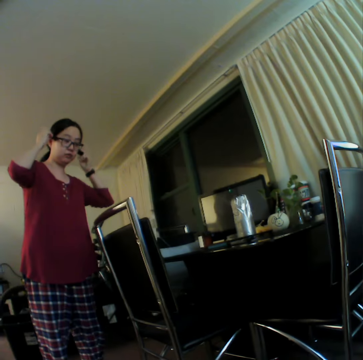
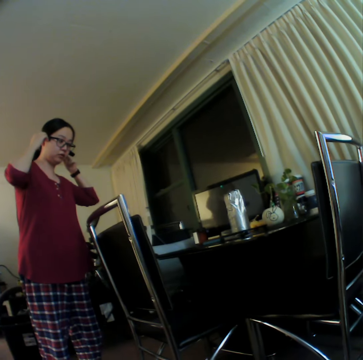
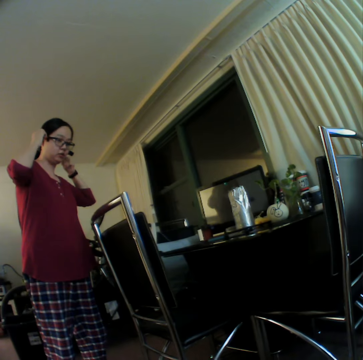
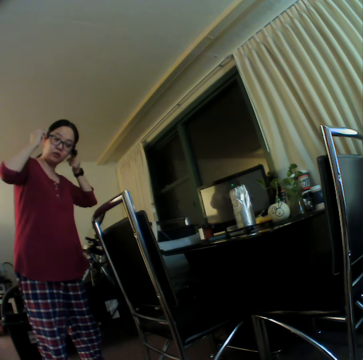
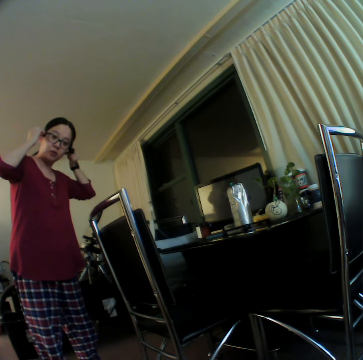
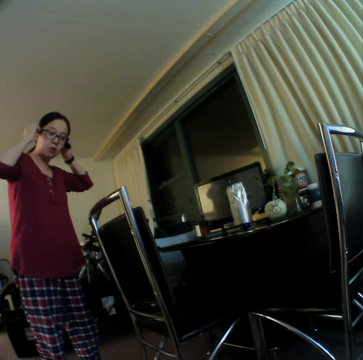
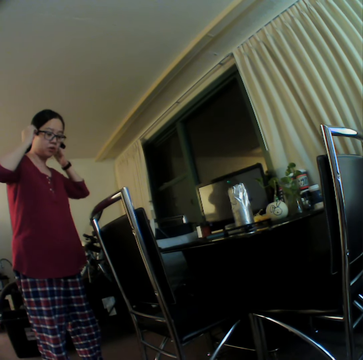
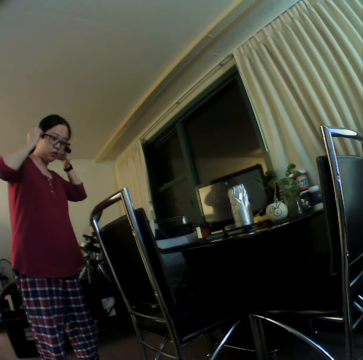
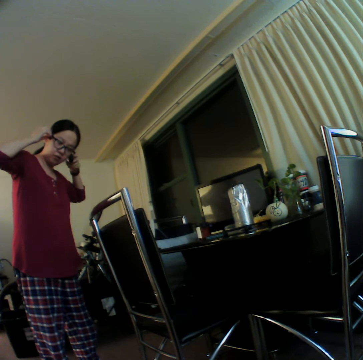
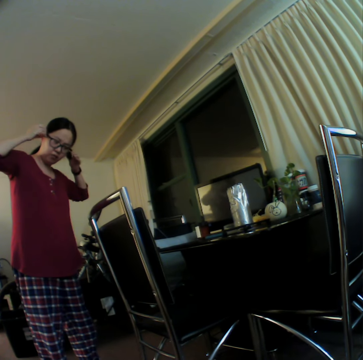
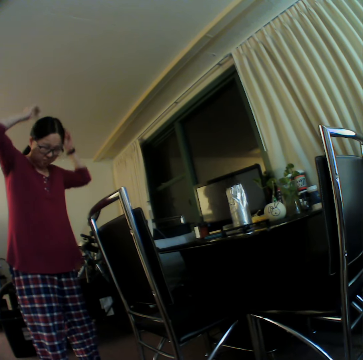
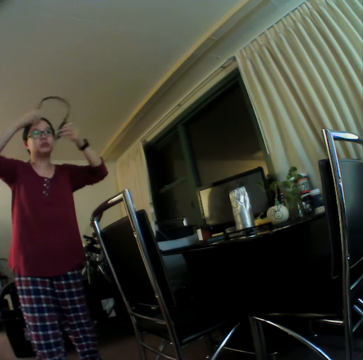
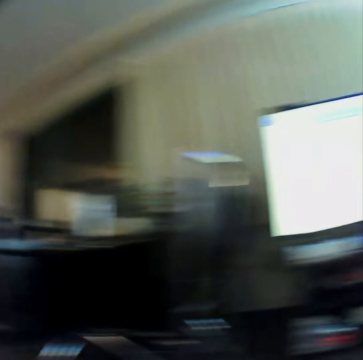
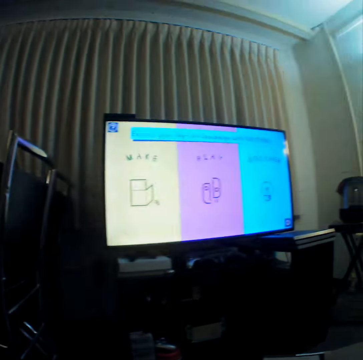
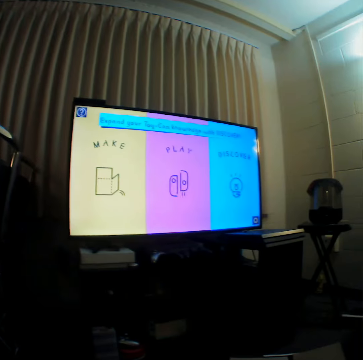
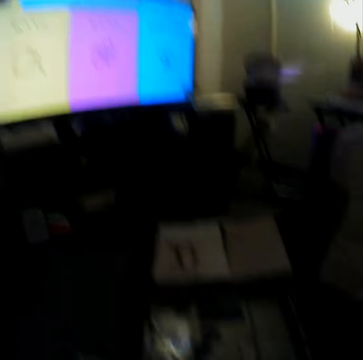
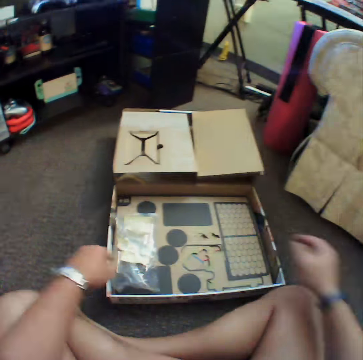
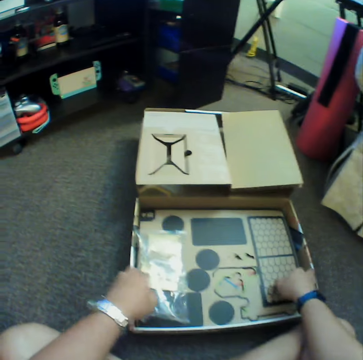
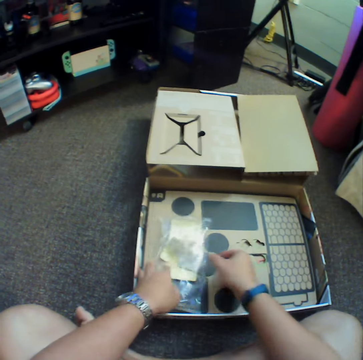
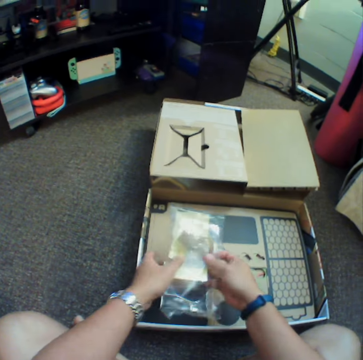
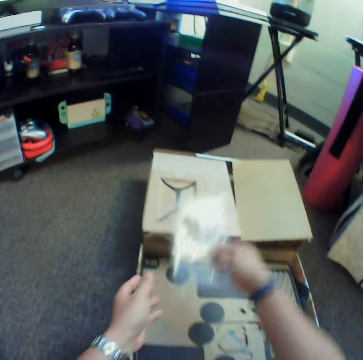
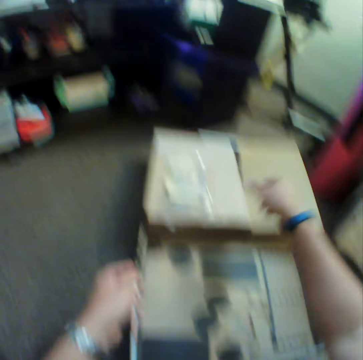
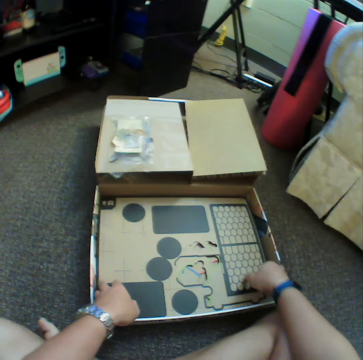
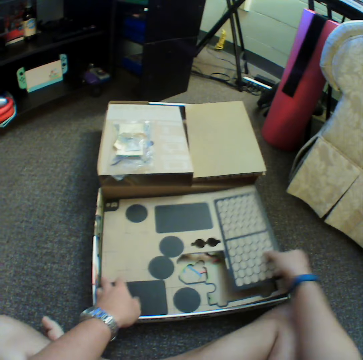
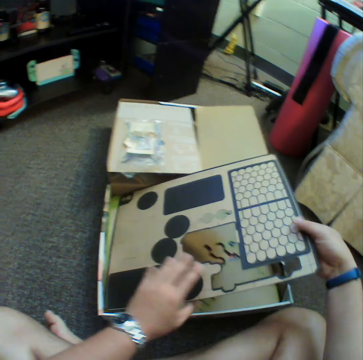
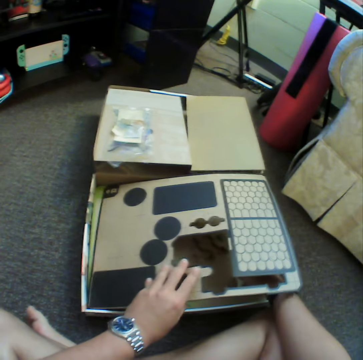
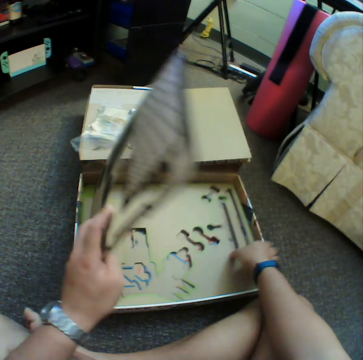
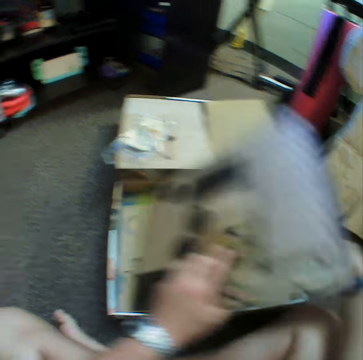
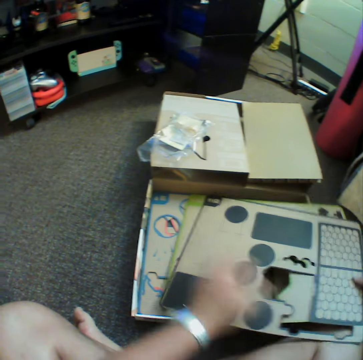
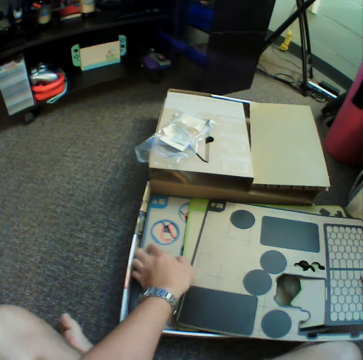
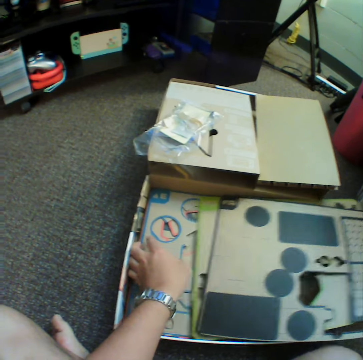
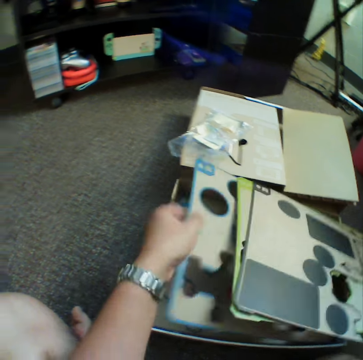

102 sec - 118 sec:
A woman adjusts her camera. The camera wearer shows the woman. They pick a packet, put down the packet, and pick craft materials.

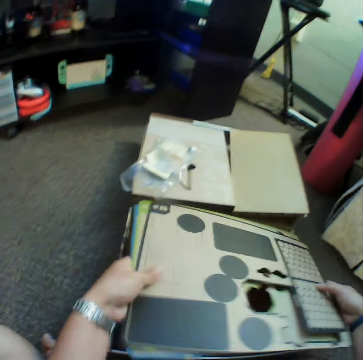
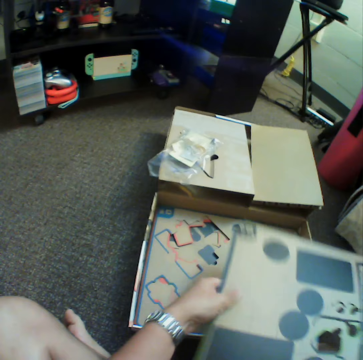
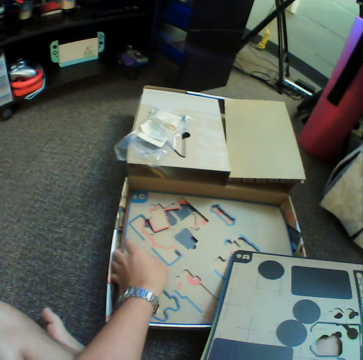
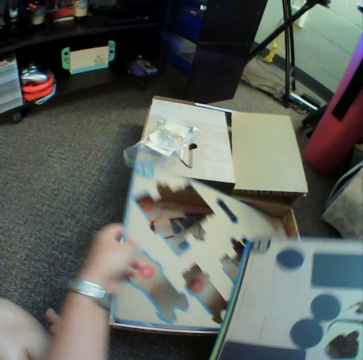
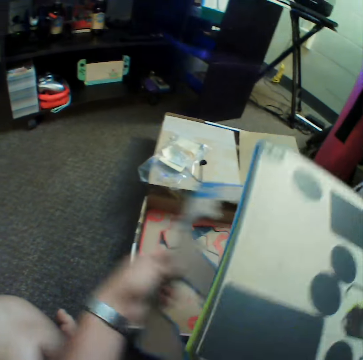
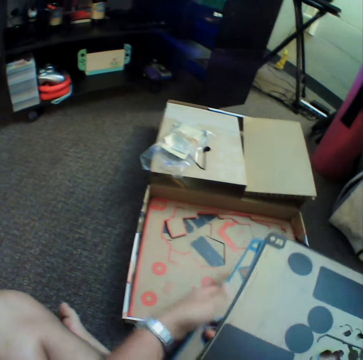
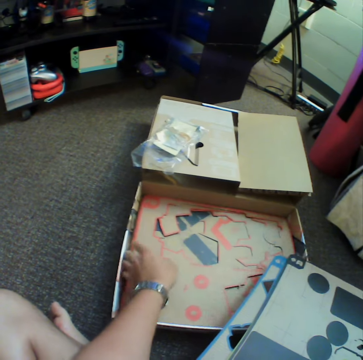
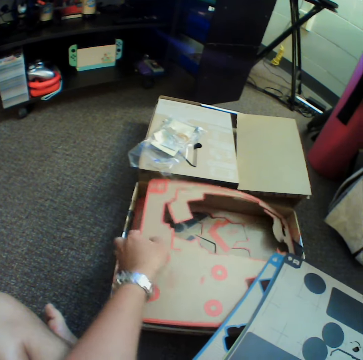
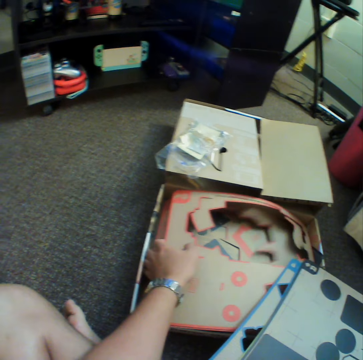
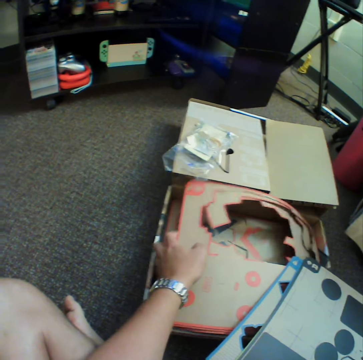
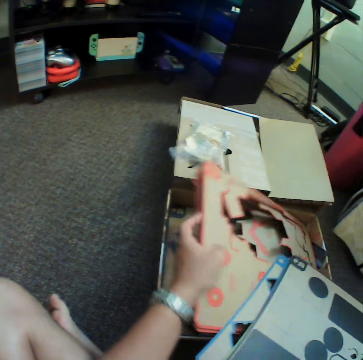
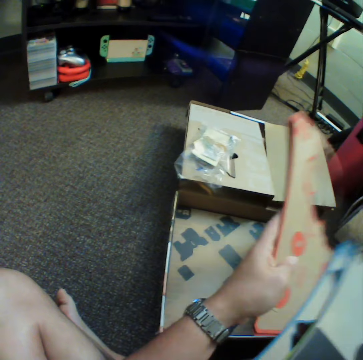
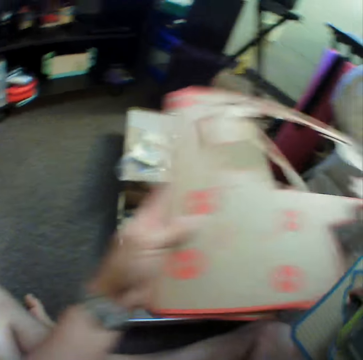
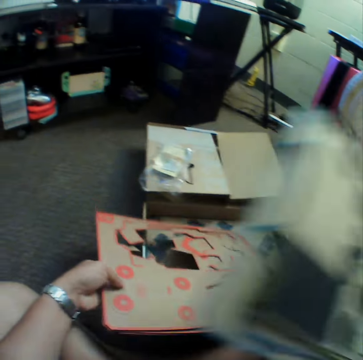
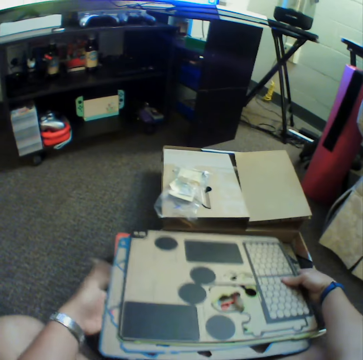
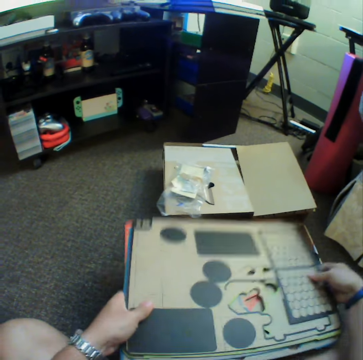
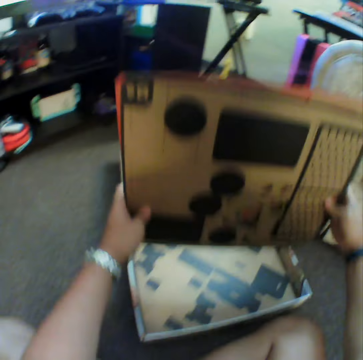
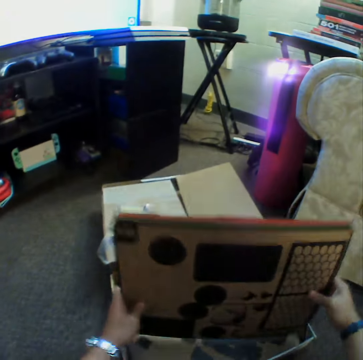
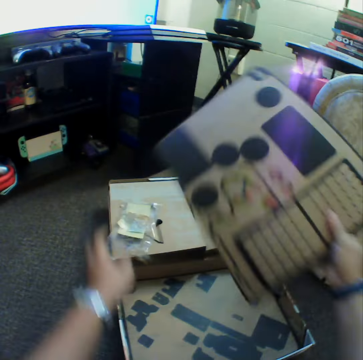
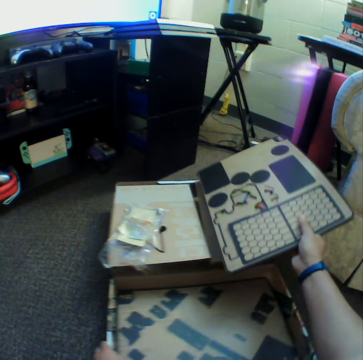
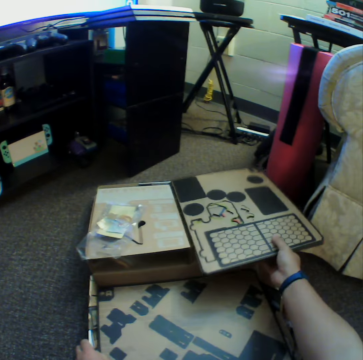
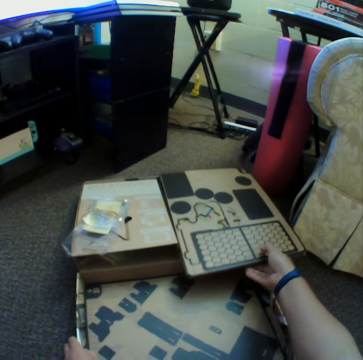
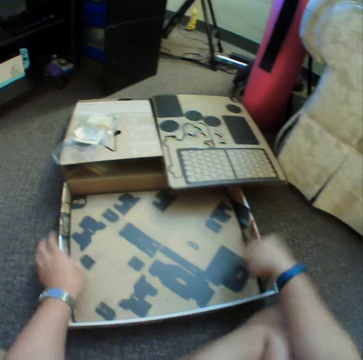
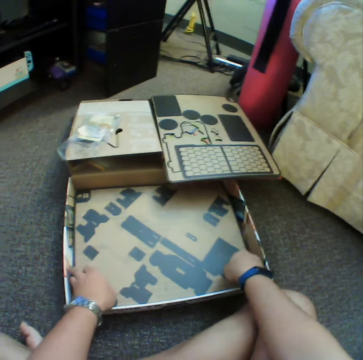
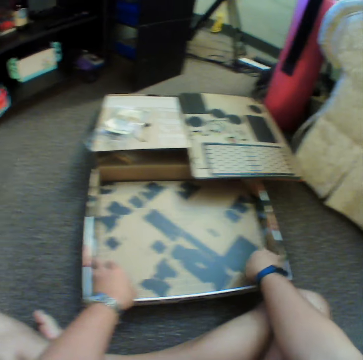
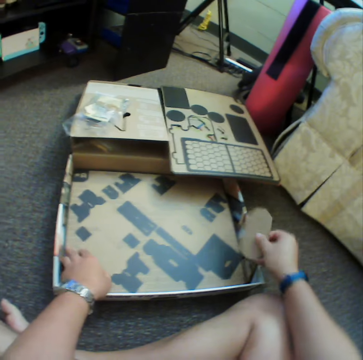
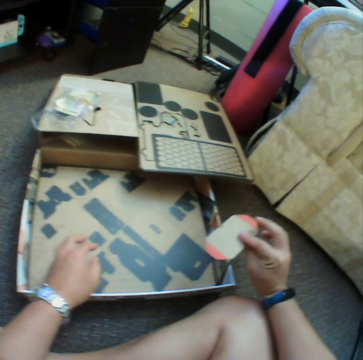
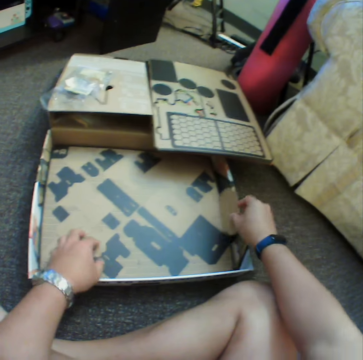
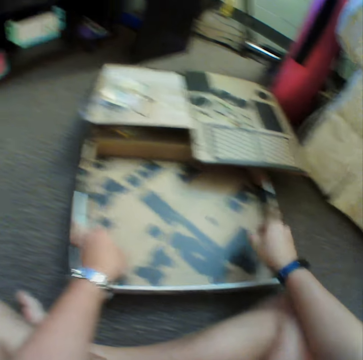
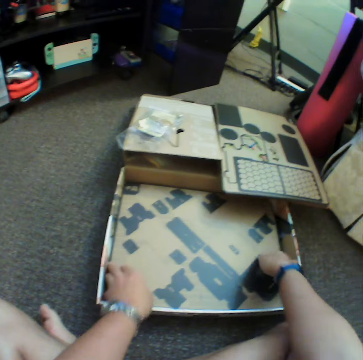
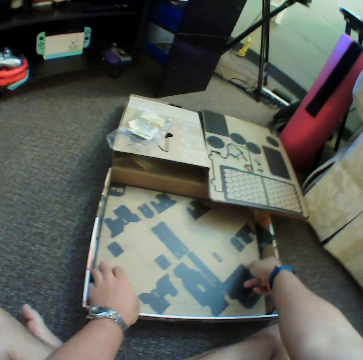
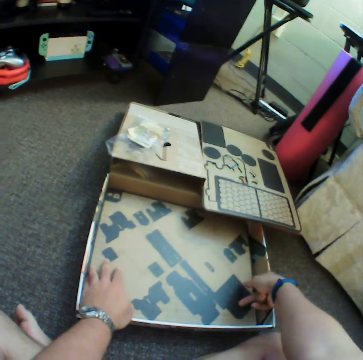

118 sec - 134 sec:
The camera wearer puts craft materials on a thigh. They hold the craft materials on a box with hands. They put down the craft materials. They remove charts. They pick craft material. They put down the craft material in the box.

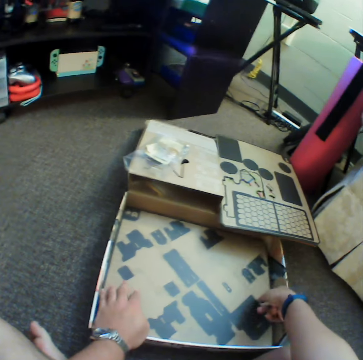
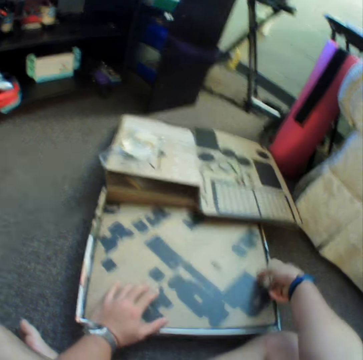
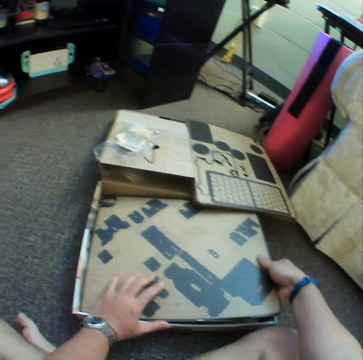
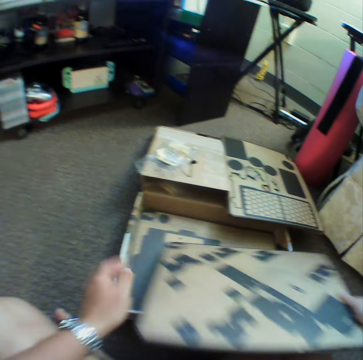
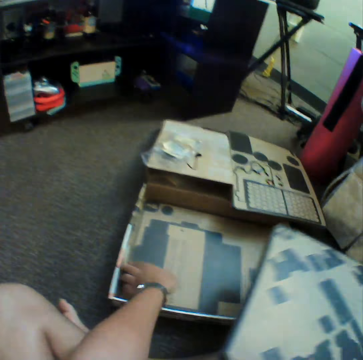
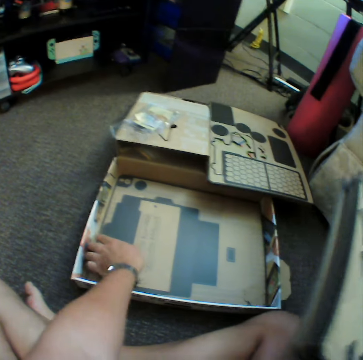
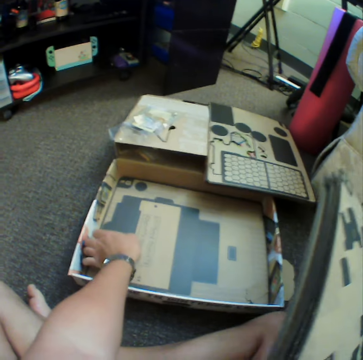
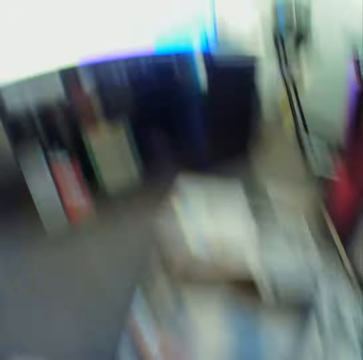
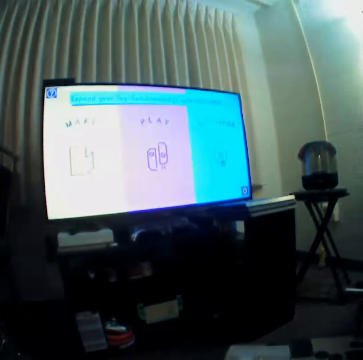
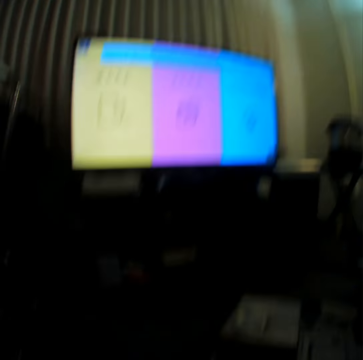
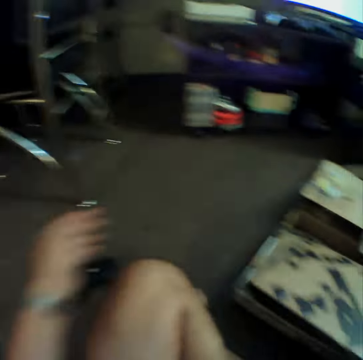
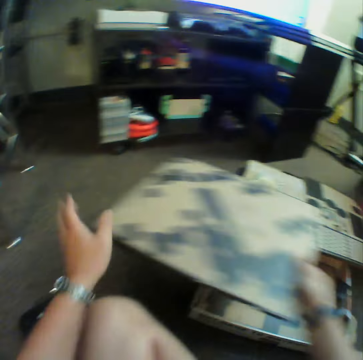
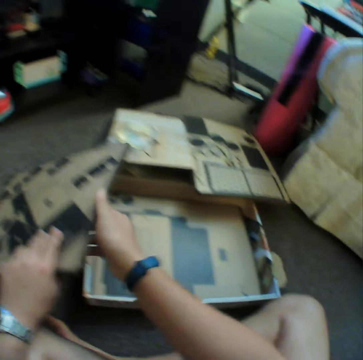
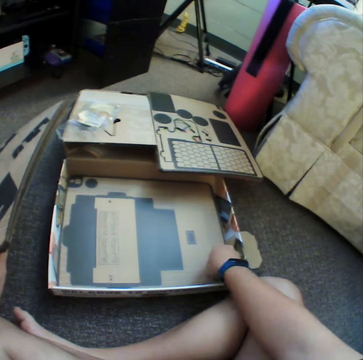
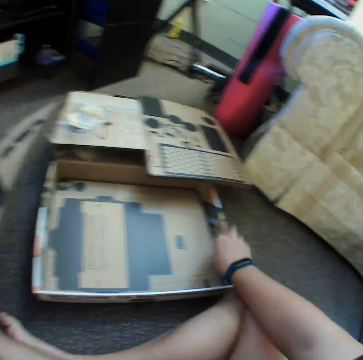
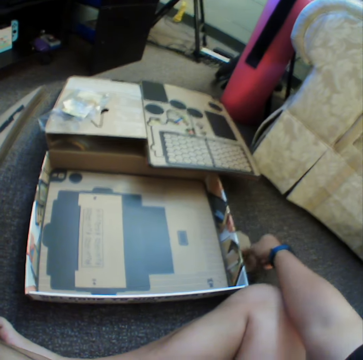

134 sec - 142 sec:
The camera wearer looks at the television. They put down craft materials.
